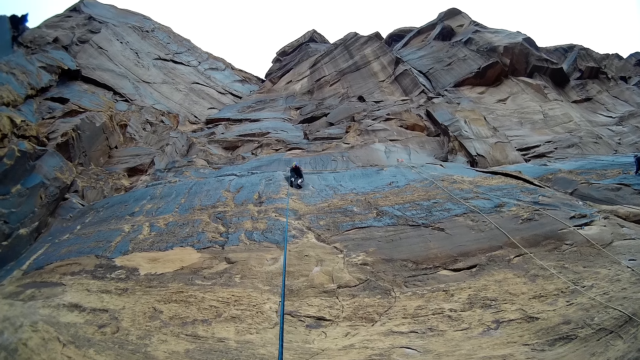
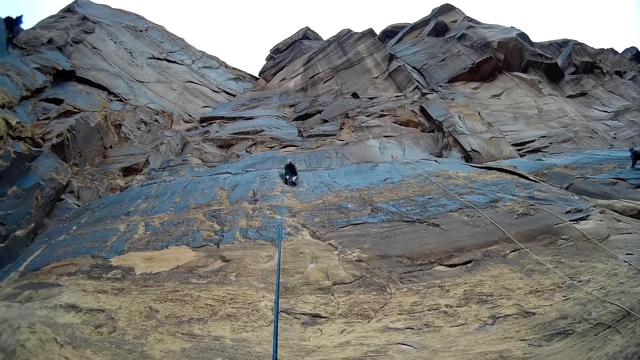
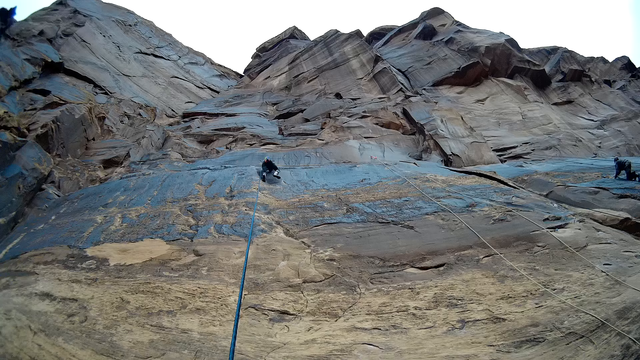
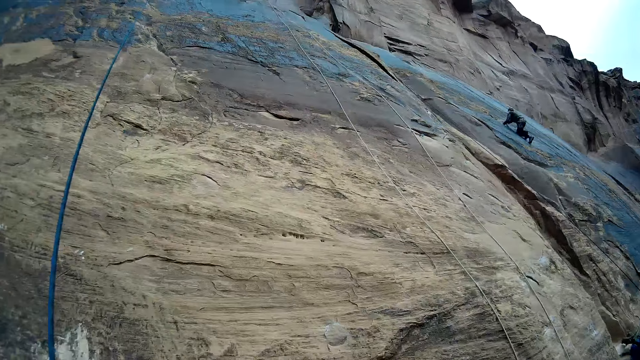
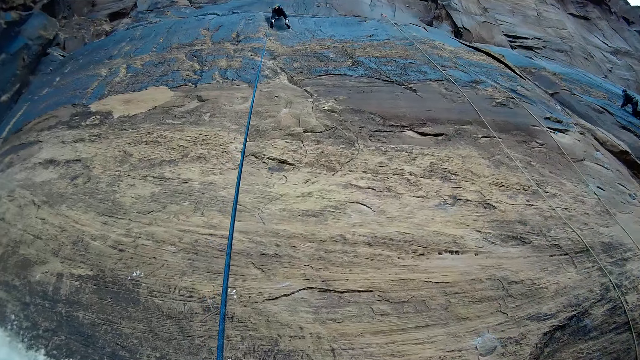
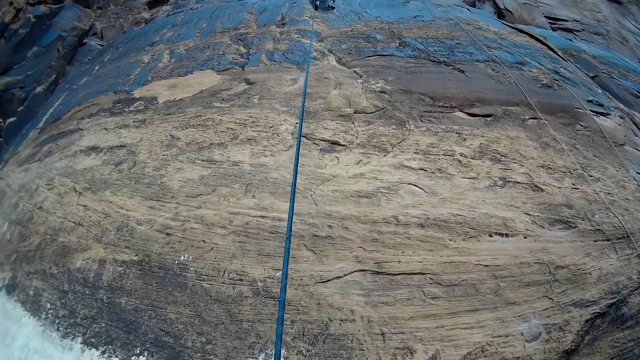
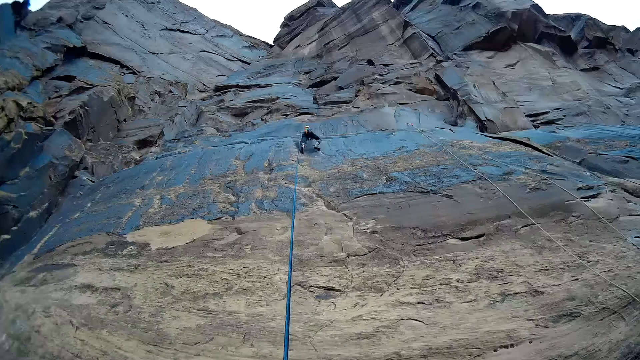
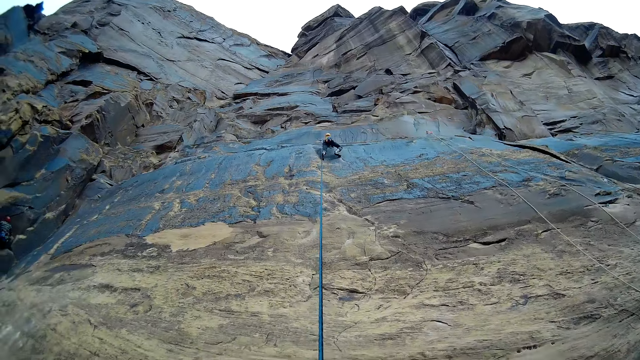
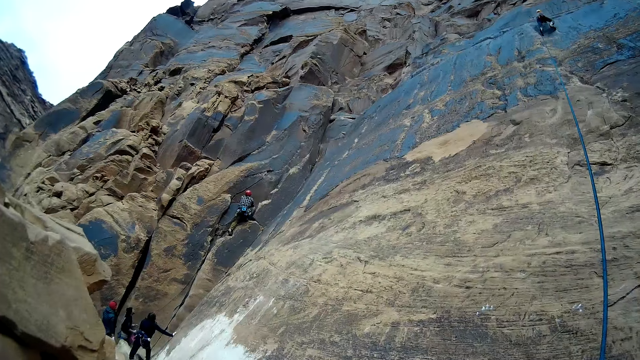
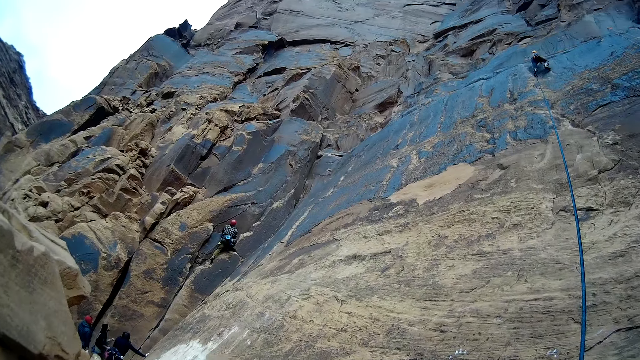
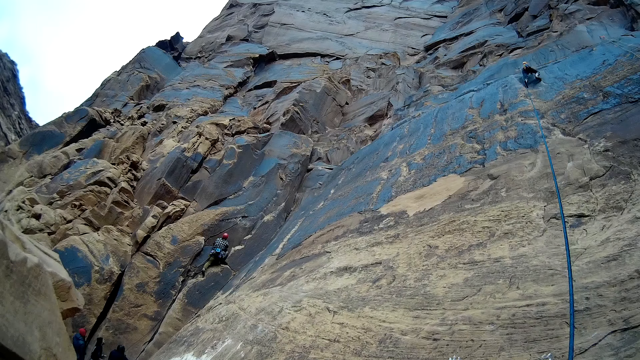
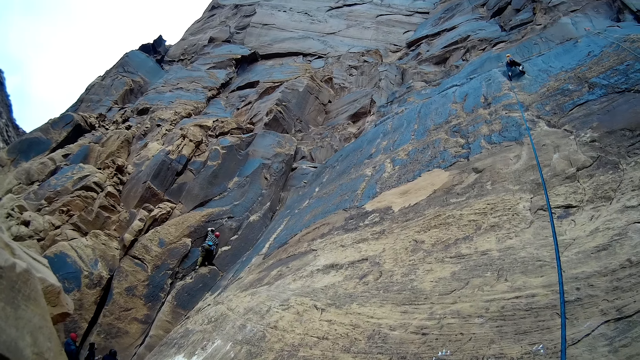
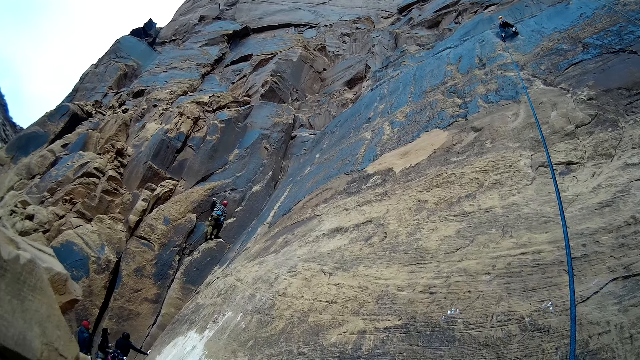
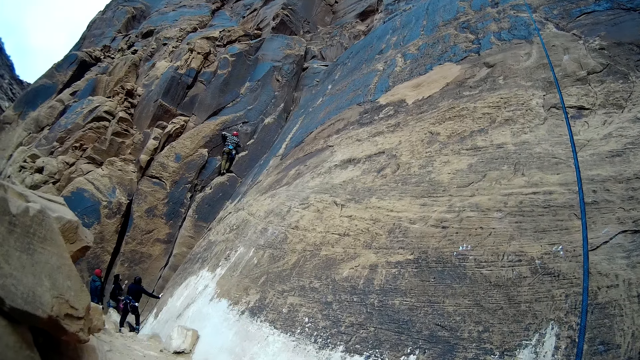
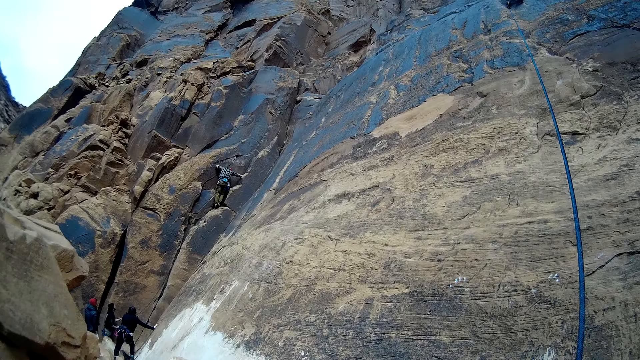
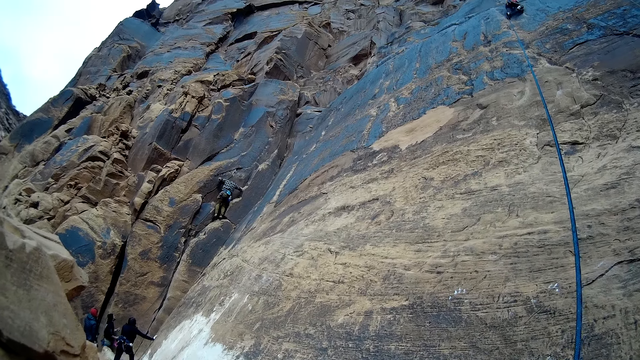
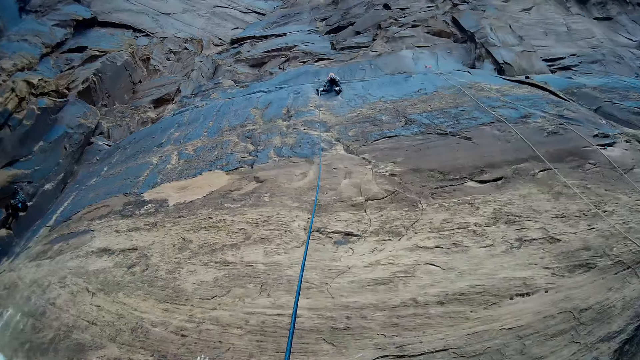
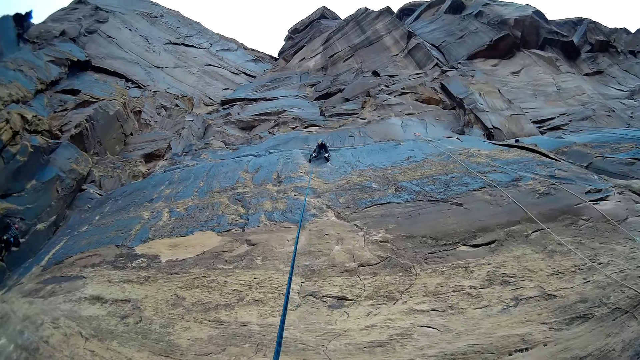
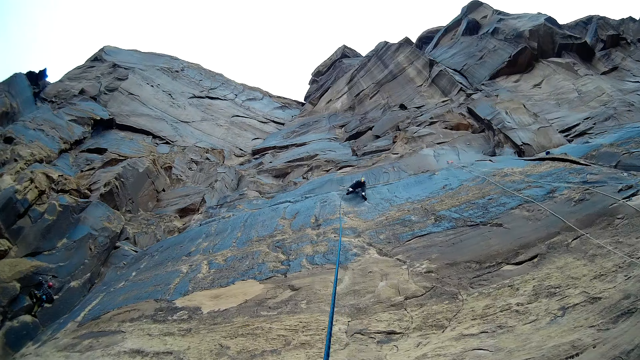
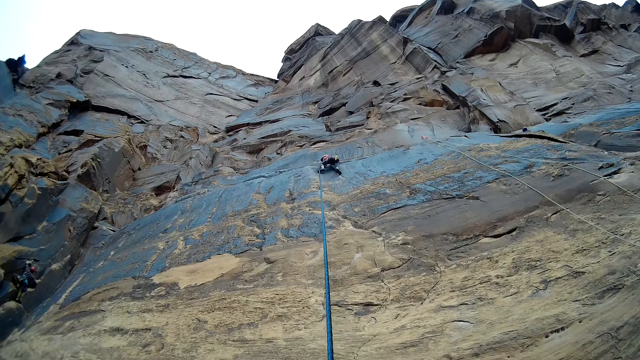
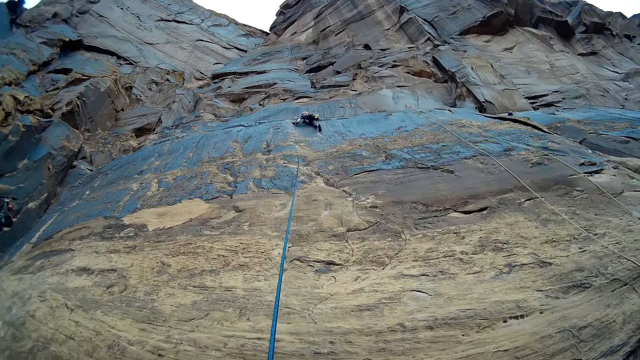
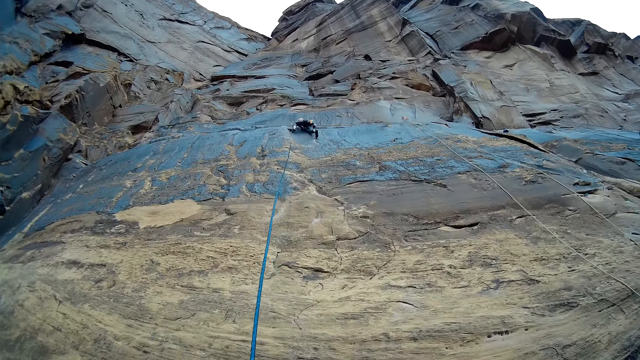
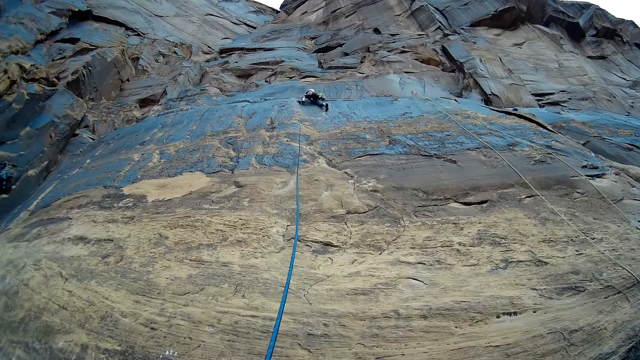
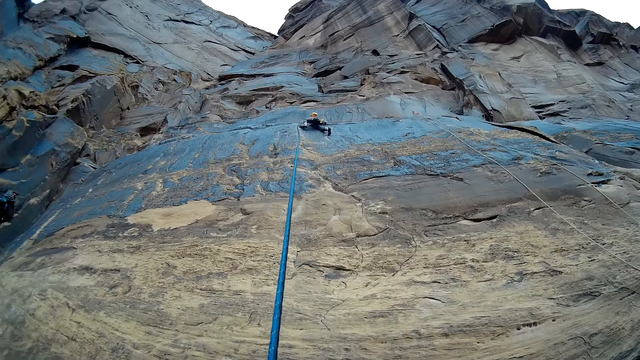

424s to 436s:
A man climbs up the rock. Another man holds the rope. The camera wearer looks at a person. Another man comes down from the mountain. The person climbs up the rock.

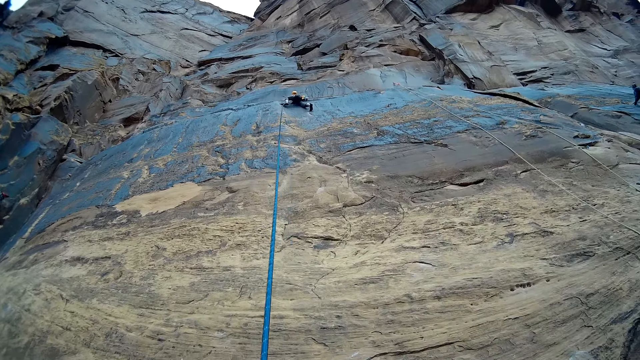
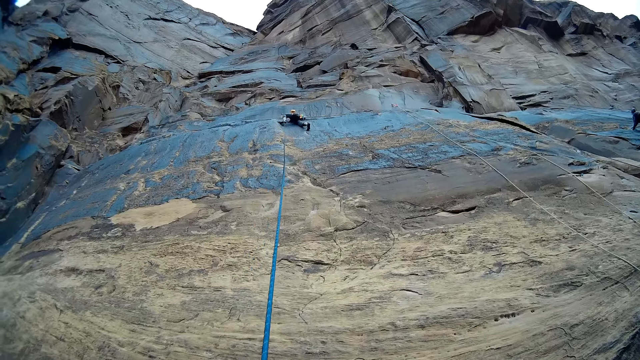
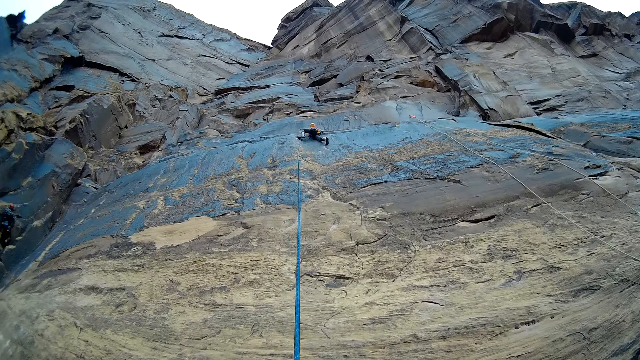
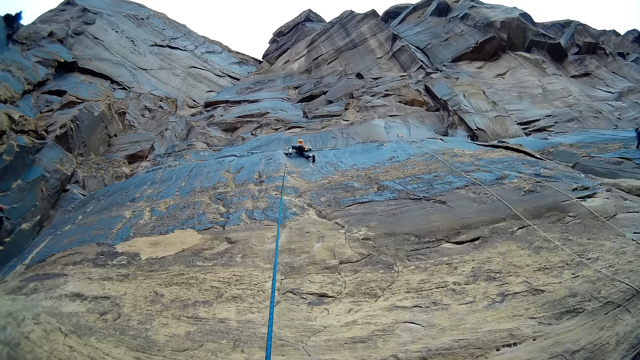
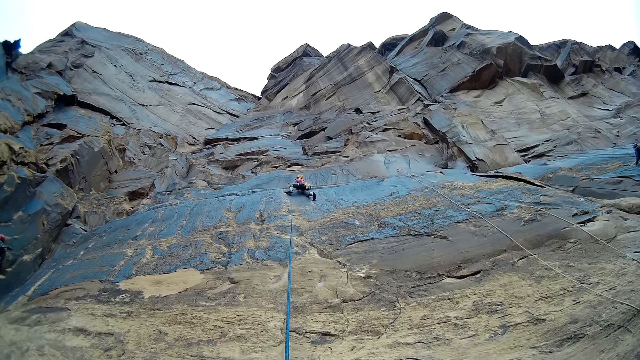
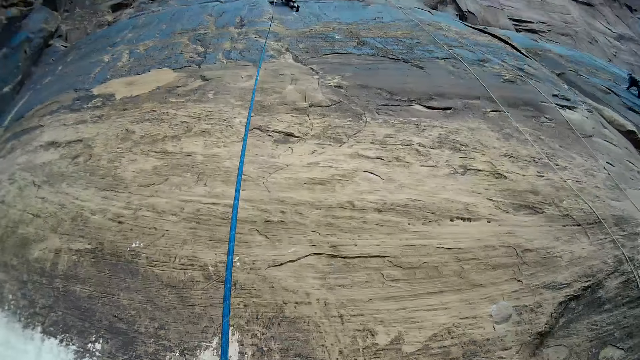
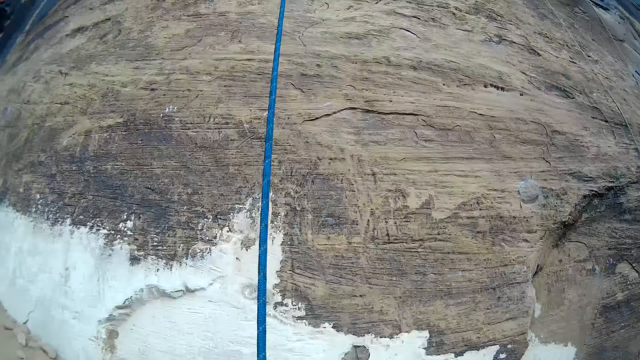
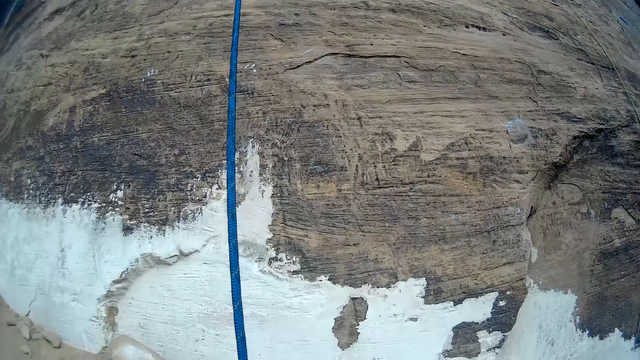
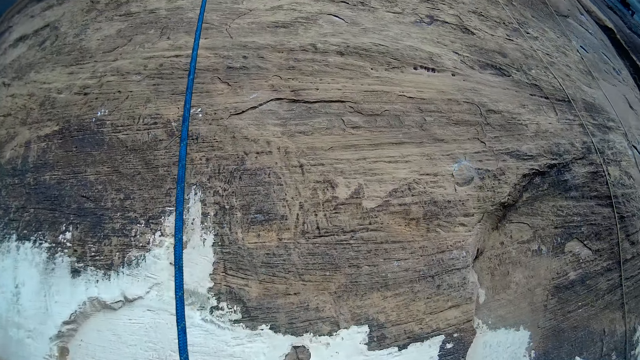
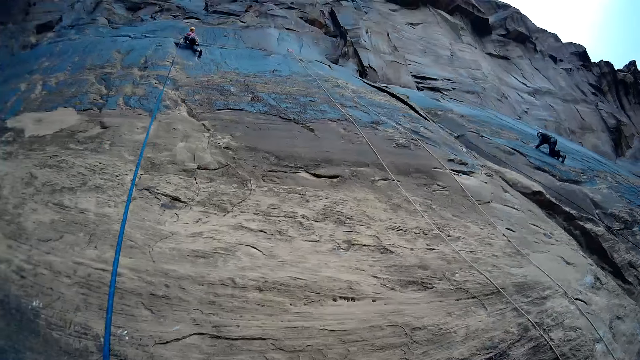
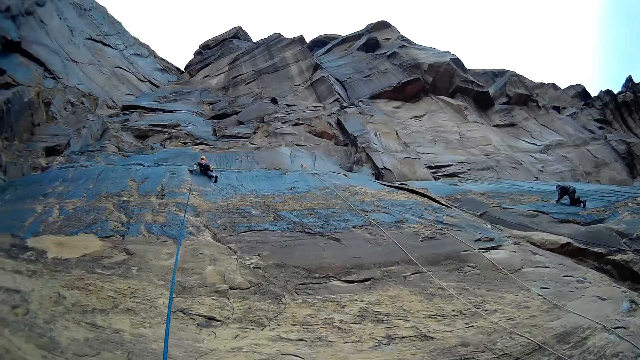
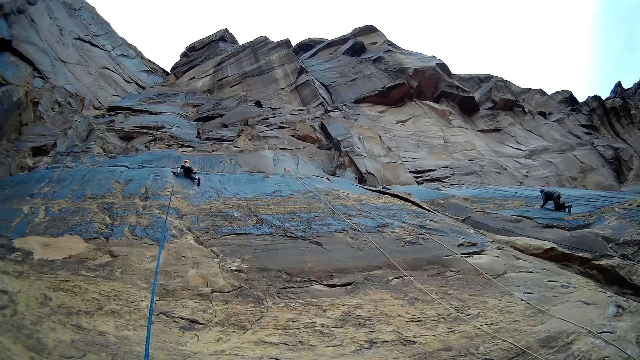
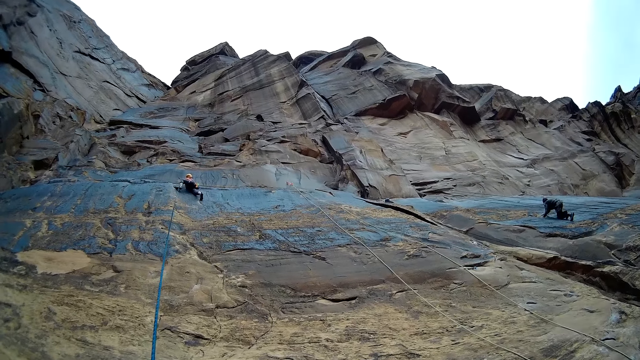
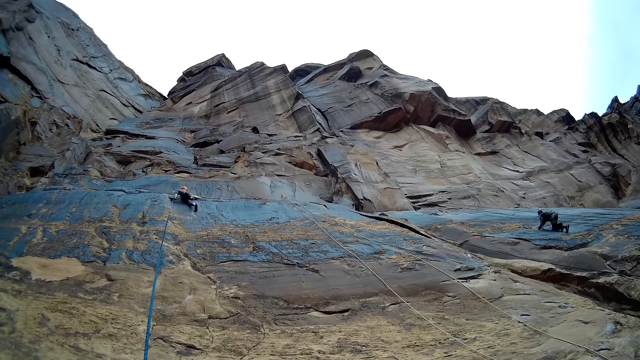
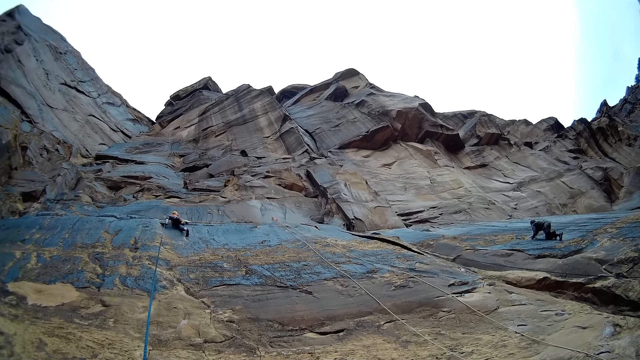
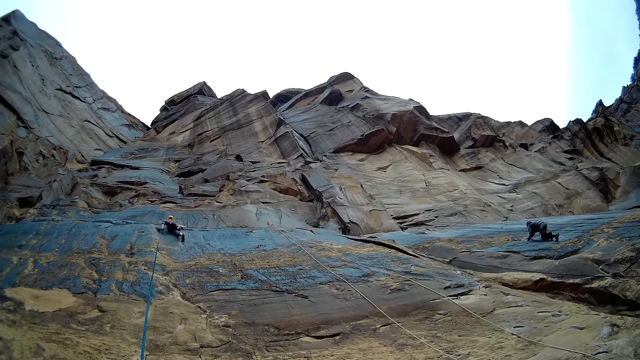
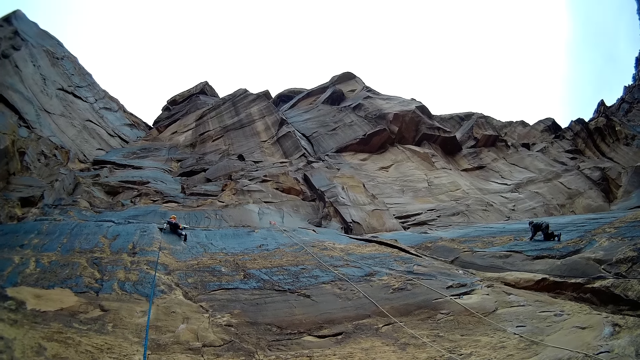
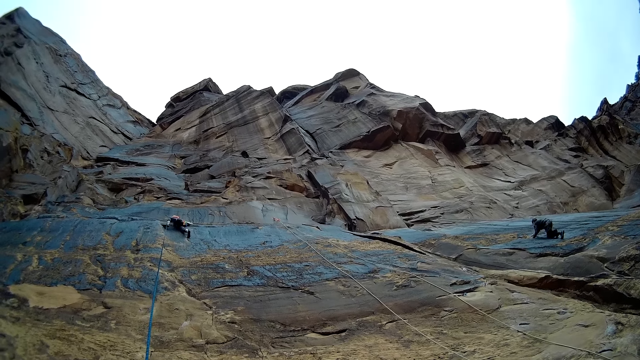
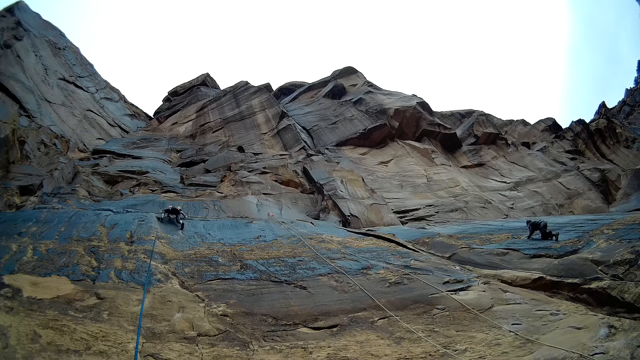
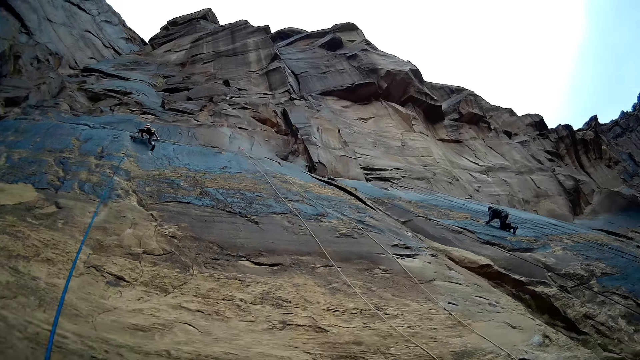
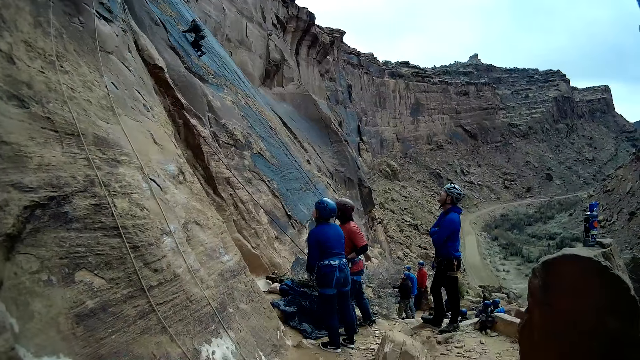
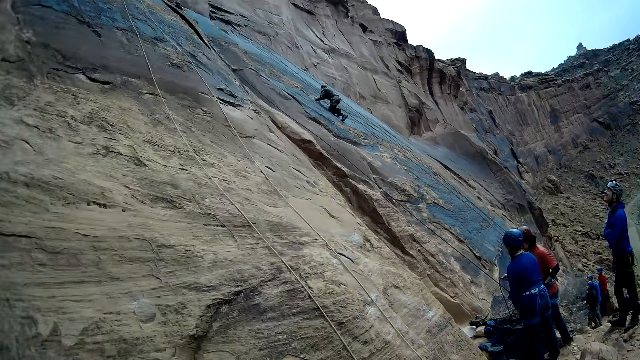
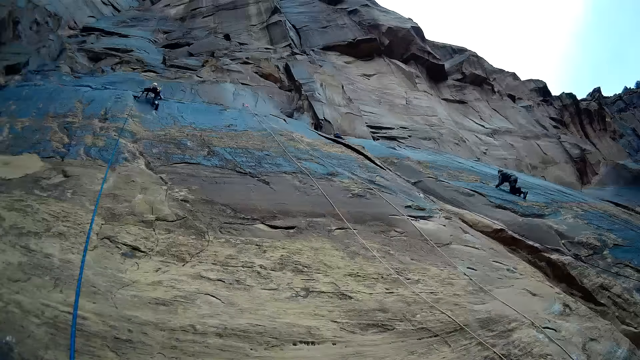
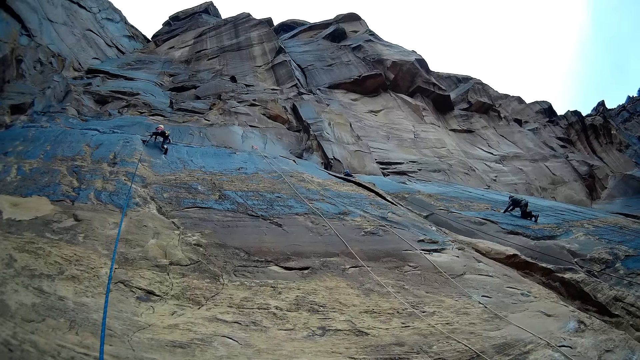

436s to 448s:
The camera wearer shakes the climbing rope. They look around the rocks. A man climbs the mountain. The camera wearer looks at a person. Another man comes down from the mountain. The camera wearer looks to the right. They look at the person.
